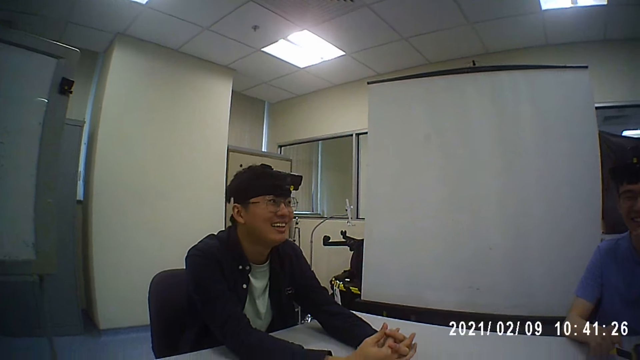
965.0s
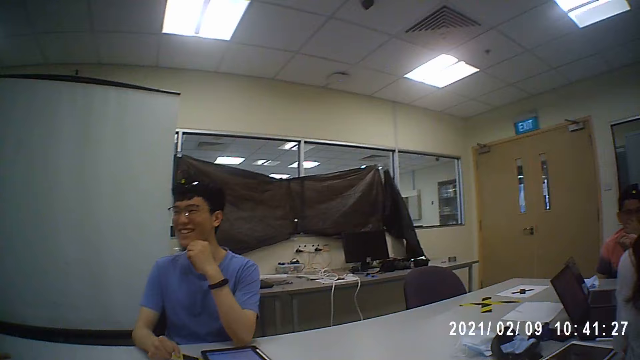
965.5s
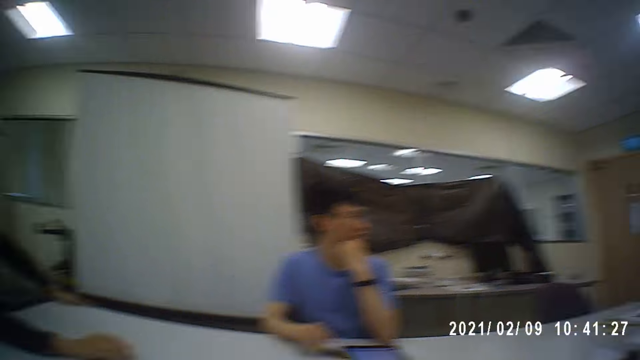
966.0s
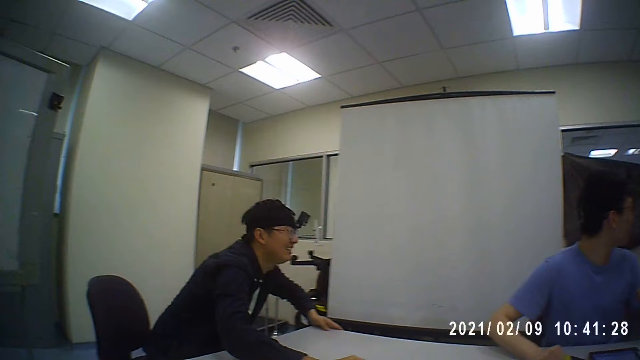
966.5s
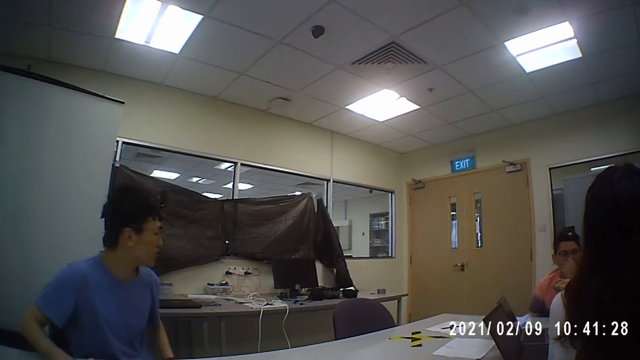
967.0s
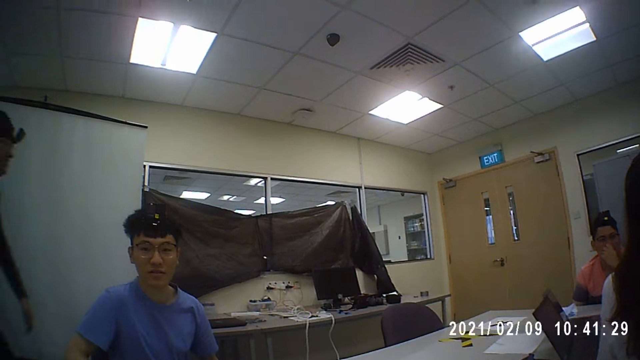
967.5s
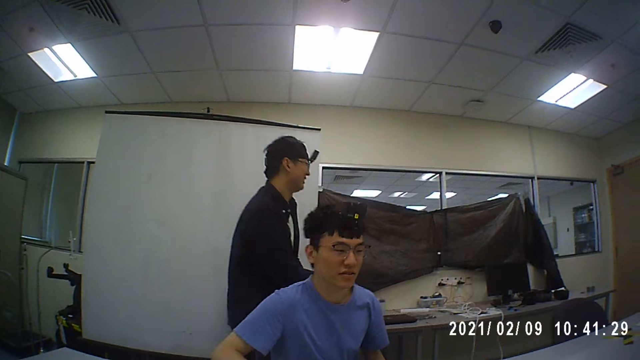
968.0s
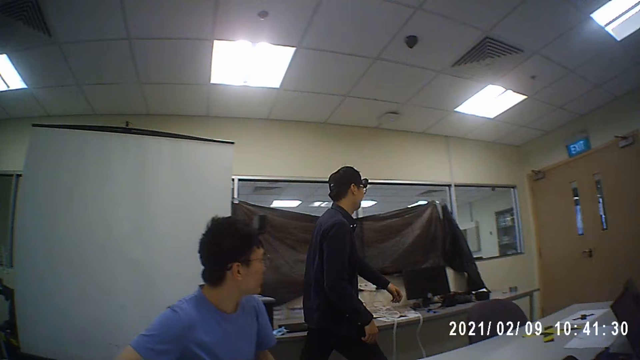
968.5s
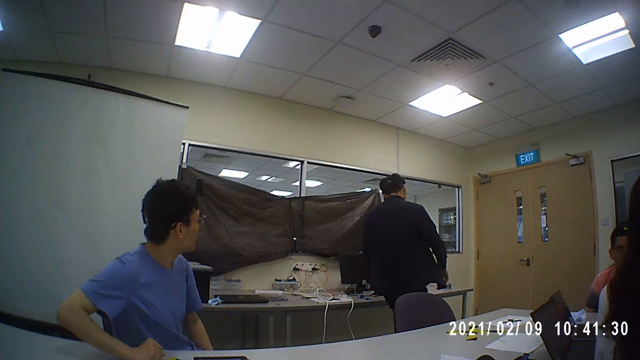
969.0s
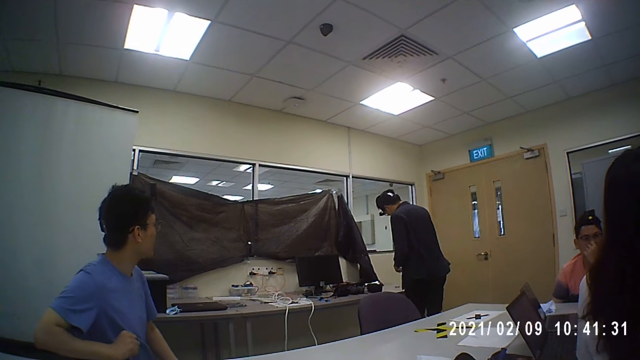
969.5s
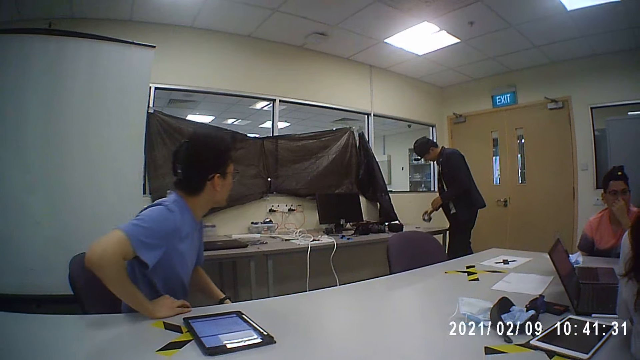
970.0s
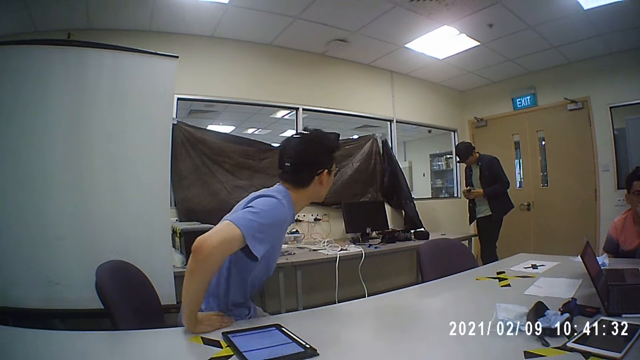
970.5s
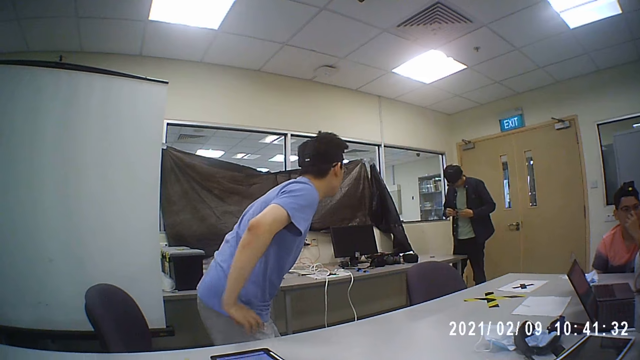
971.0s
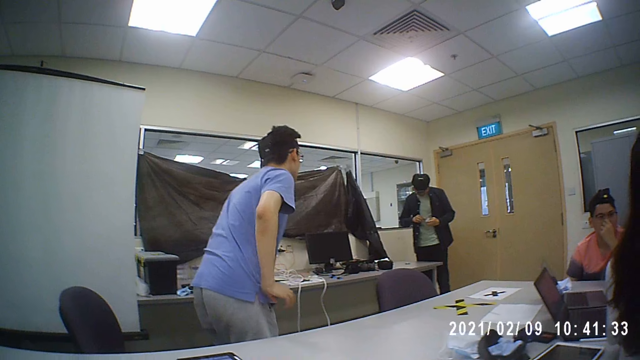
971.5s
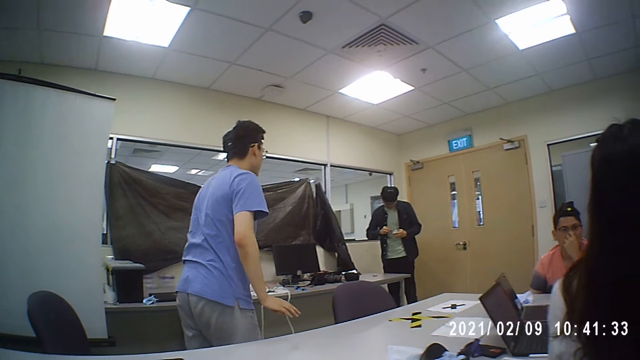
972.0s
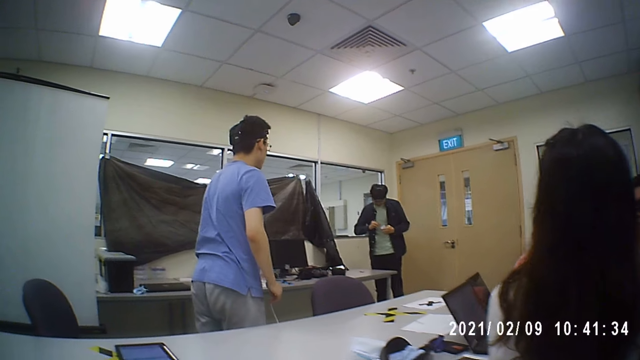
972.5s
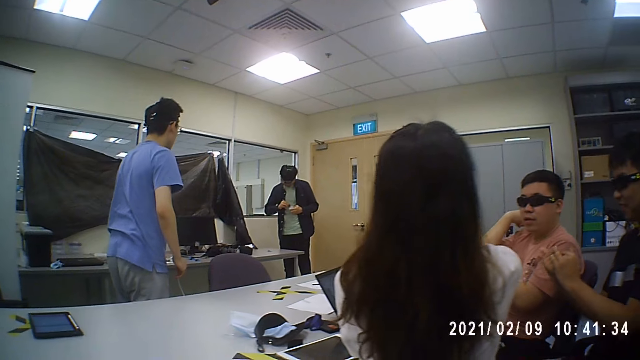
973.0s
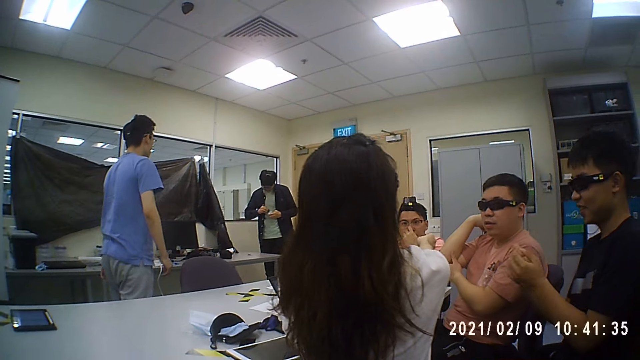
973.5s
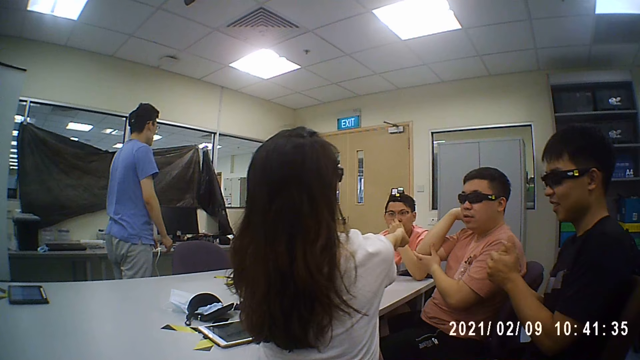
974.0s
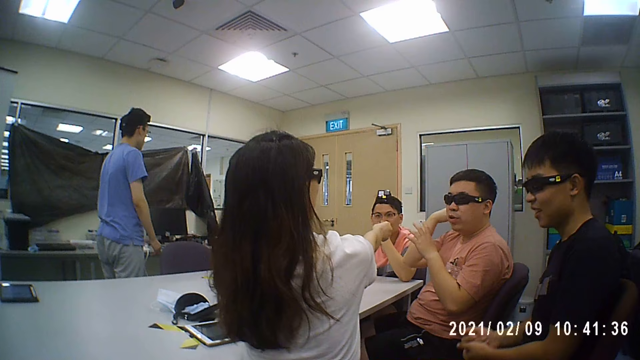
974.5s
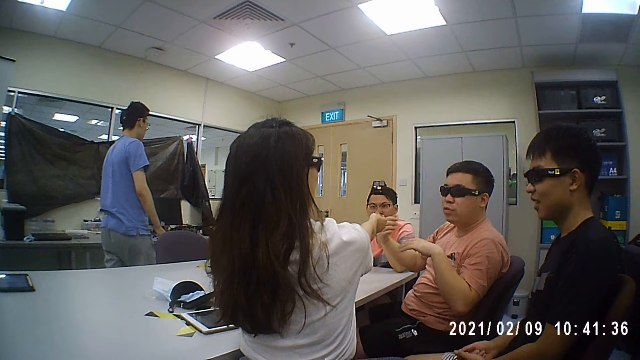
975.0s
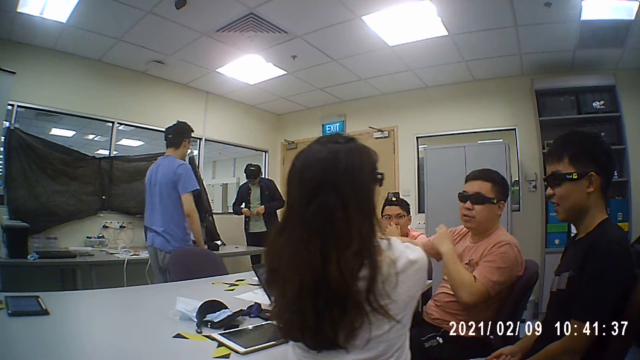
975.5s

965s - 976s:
A man stands from a chair. Another man touches his face with his left hand. The first man walks towards a window and picks up a tape from a table with his right hand. A third man stands from a chair. The first man holds the tape with both hands. The third man walks towards the window. A fourth man touches his right arm with his left hand.

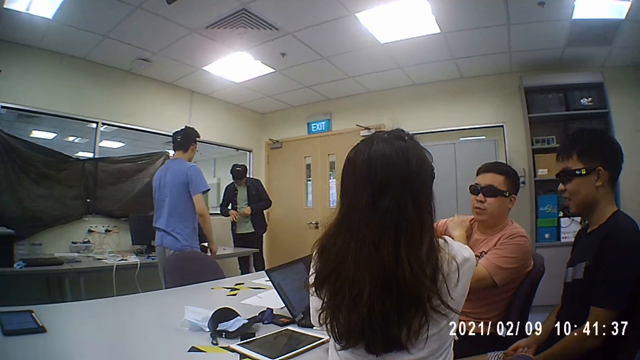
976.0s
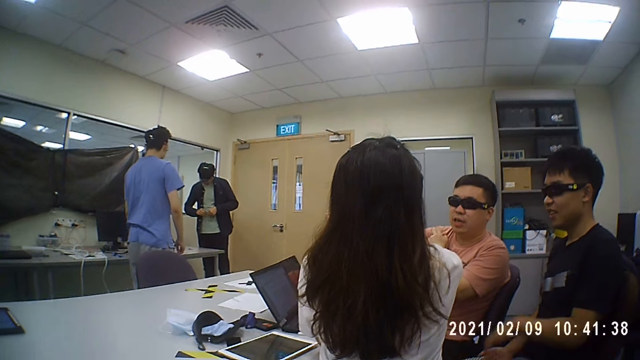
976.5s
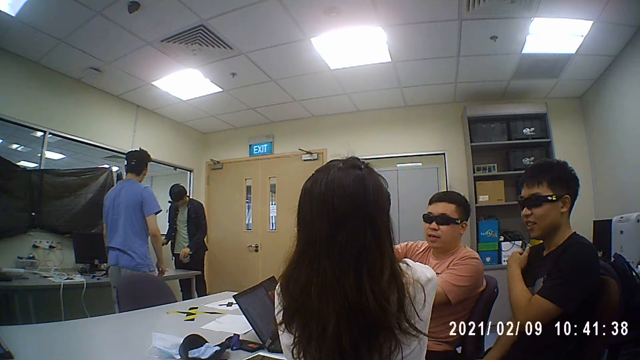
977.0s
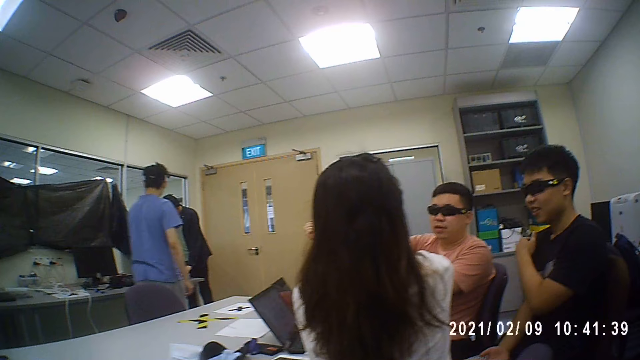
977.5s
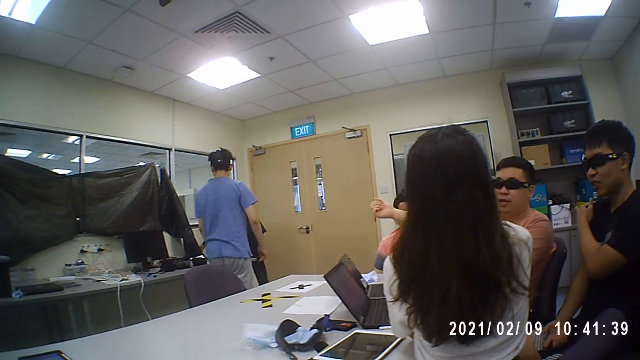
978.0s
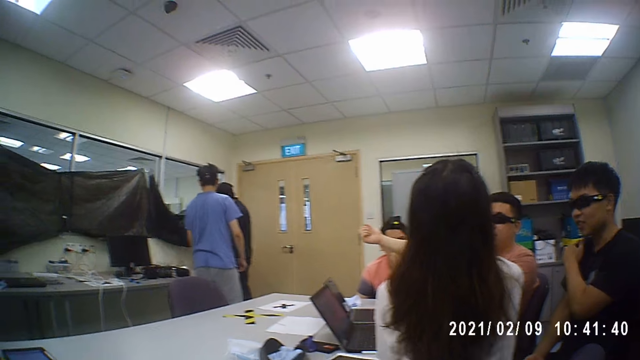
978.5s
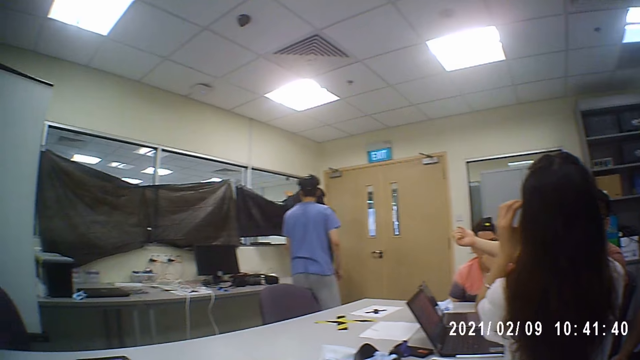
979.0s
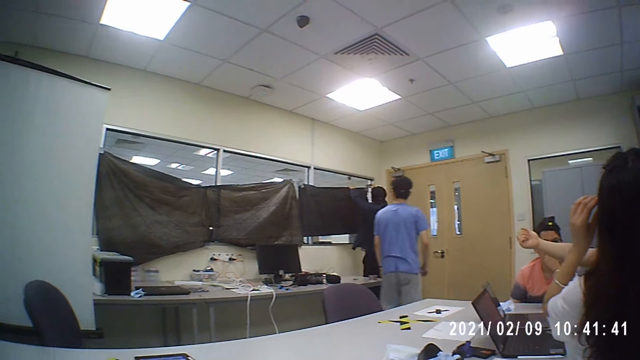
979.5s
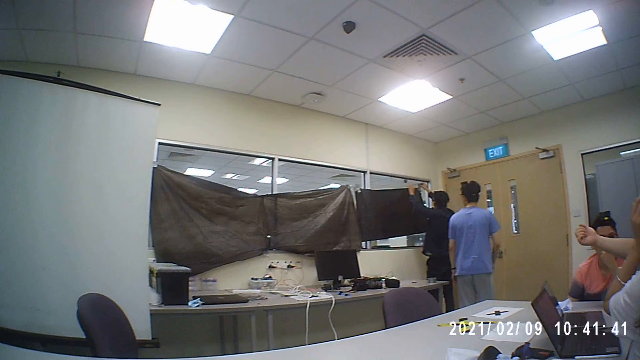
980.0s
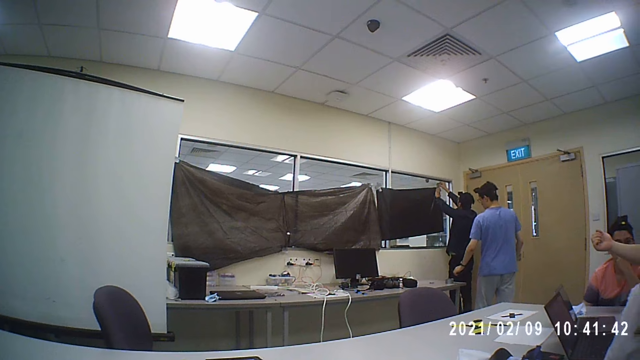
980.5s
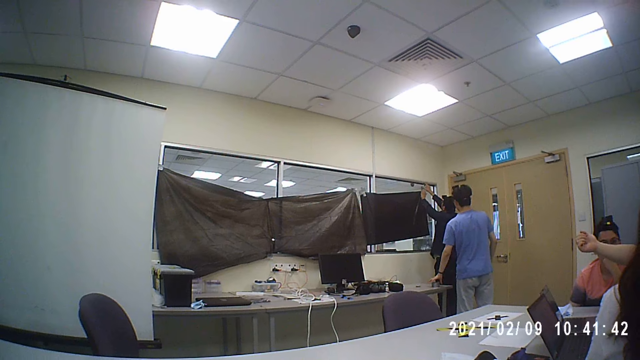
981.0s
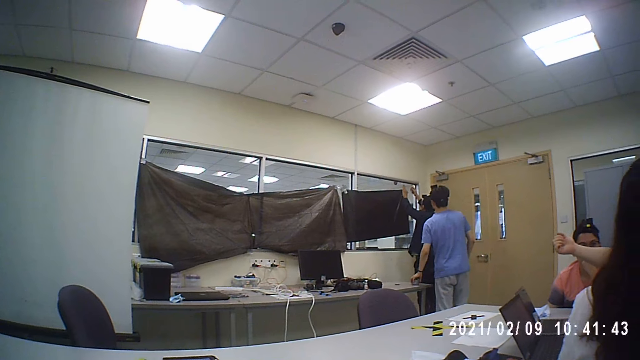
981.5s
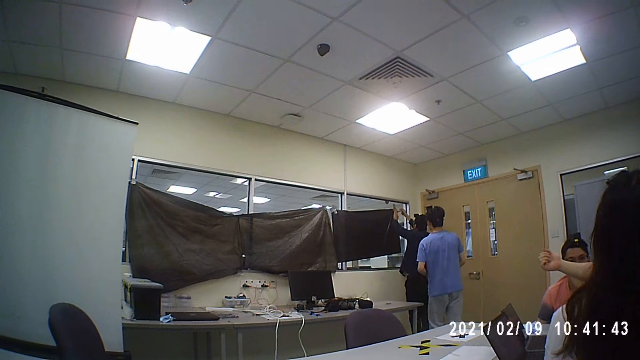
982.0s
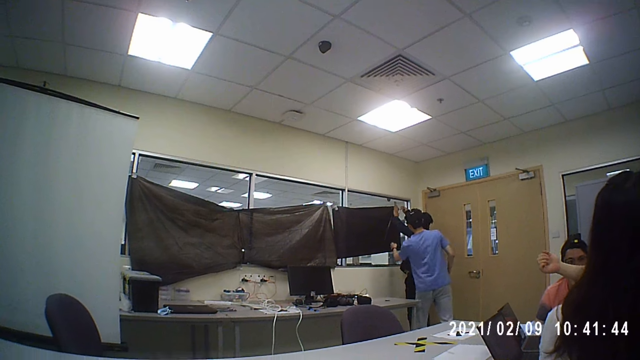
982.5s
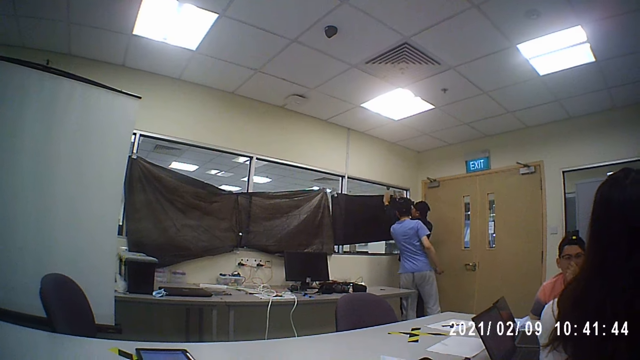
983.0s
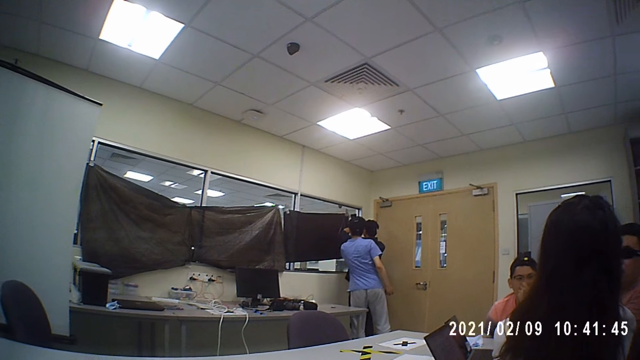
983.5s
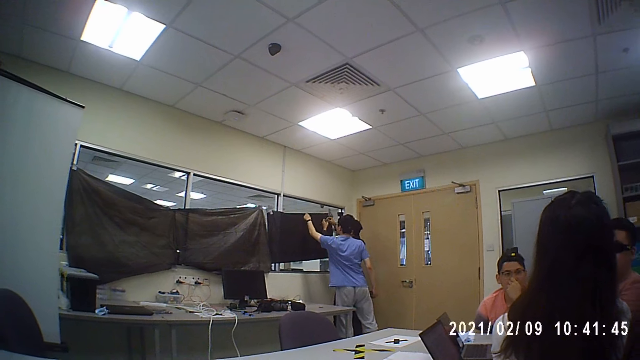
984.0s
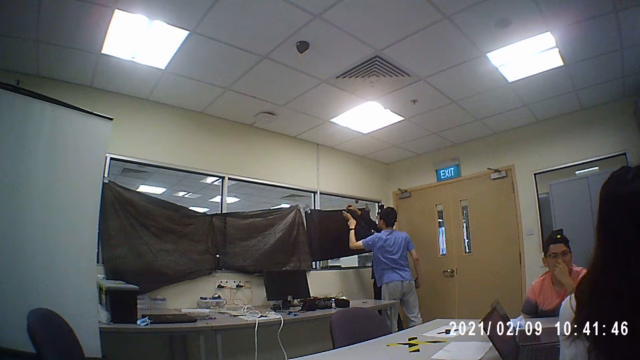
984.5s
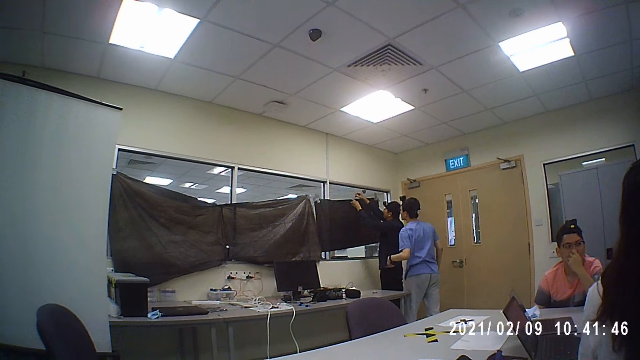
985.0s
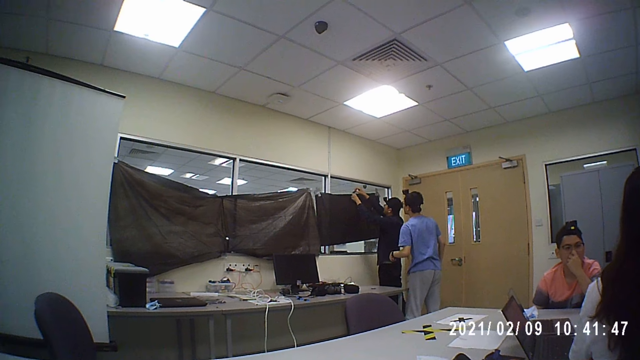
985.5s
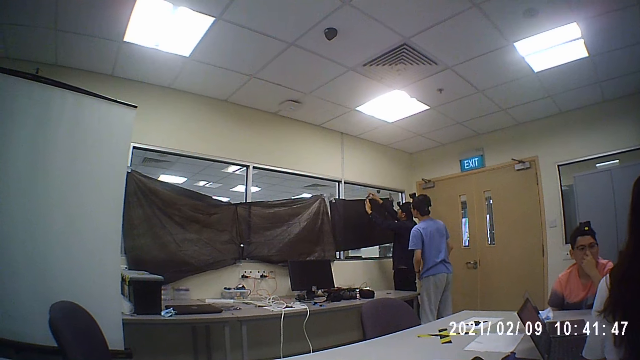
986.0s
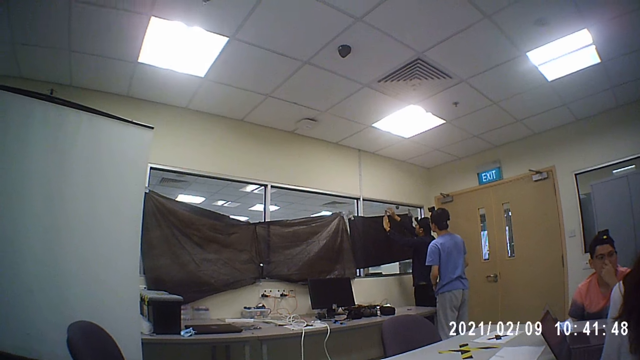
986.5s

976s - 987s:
A man touches his right shoulder with his left hand. Another man cuts from the tape in his left hand with his right hand. A third man touches his right shoulder with his left hand. The second man drops the tape on the table with his left hand. The second man holds a polythene sheeting on the window with his right hand. A woman adjusts the pair of glasses on her face with her left hand. The second man holds the polythene sheeting on the window with both hands and tapes the polythene sheeting to the window with both hands. A fourth man picks up the tape from the table with his left hand and passes the tape from his left hand to his right hand. The fourth man interacts with the second man. A person holds the linen. The fourth man passes the tape from his right hand to his left hand.
